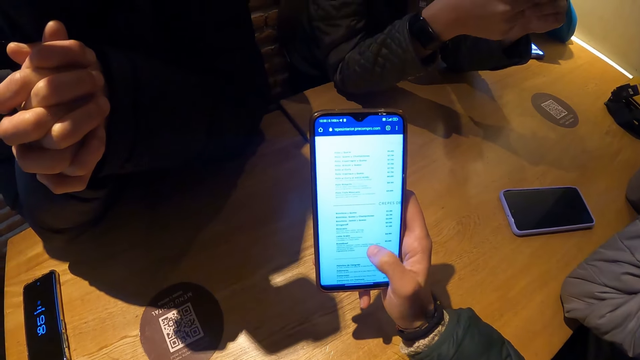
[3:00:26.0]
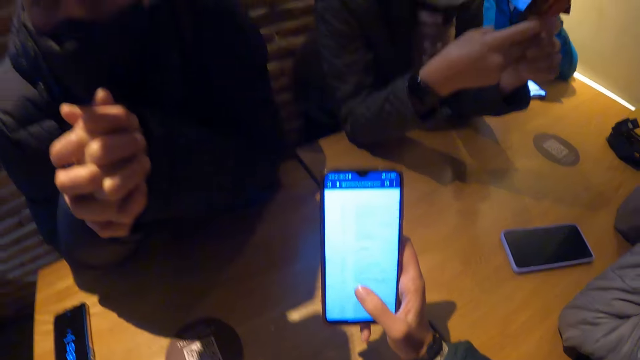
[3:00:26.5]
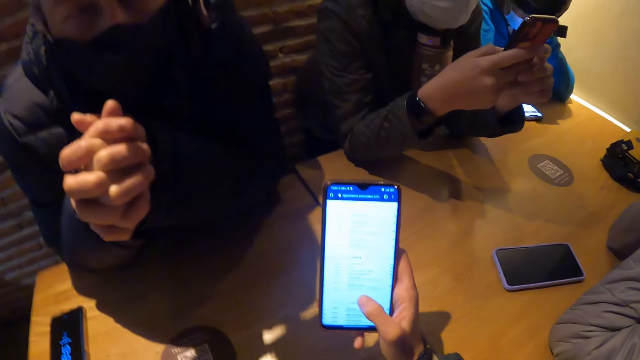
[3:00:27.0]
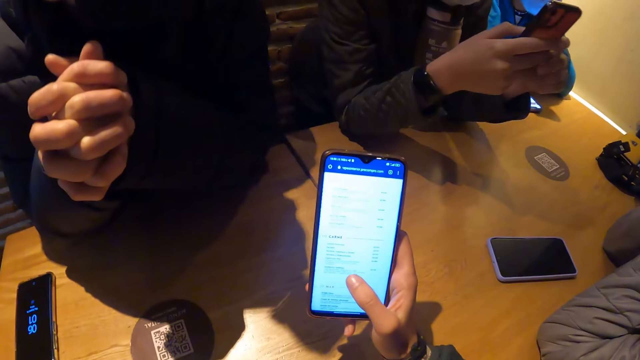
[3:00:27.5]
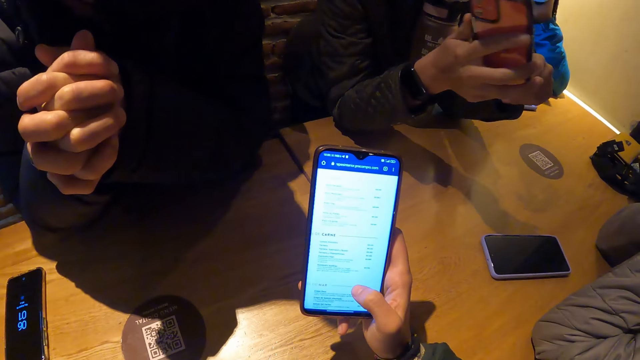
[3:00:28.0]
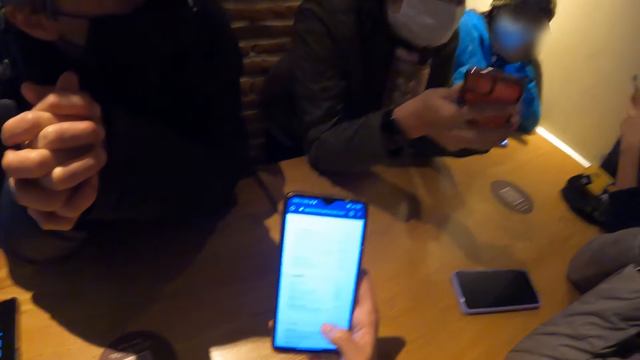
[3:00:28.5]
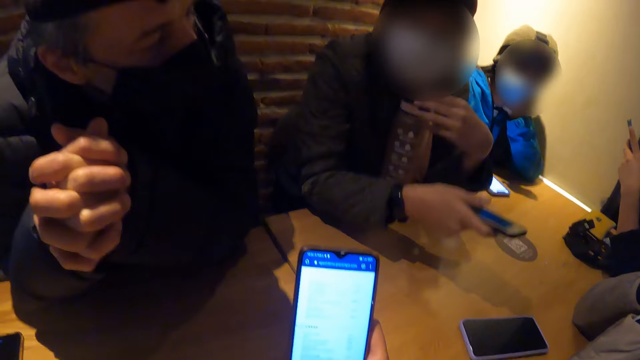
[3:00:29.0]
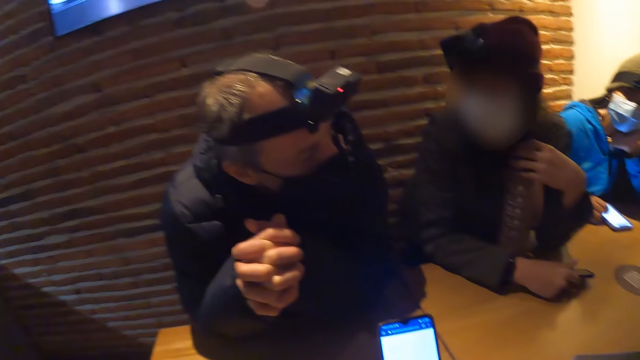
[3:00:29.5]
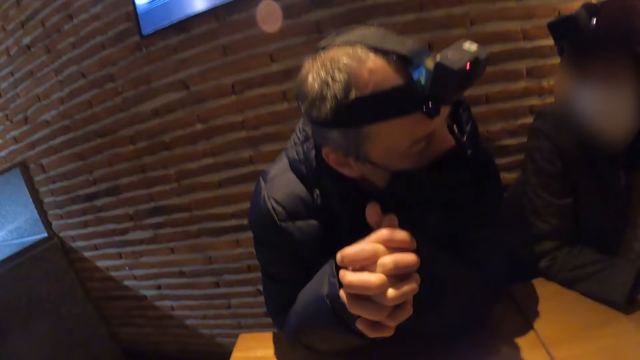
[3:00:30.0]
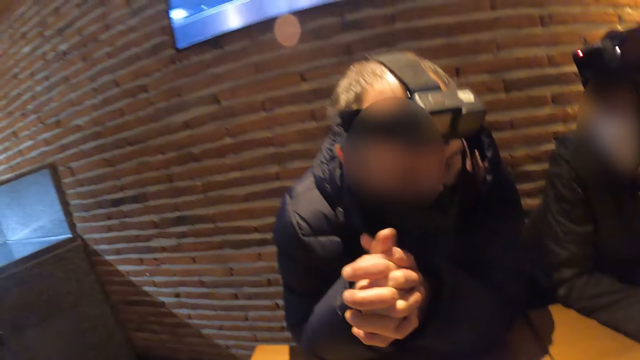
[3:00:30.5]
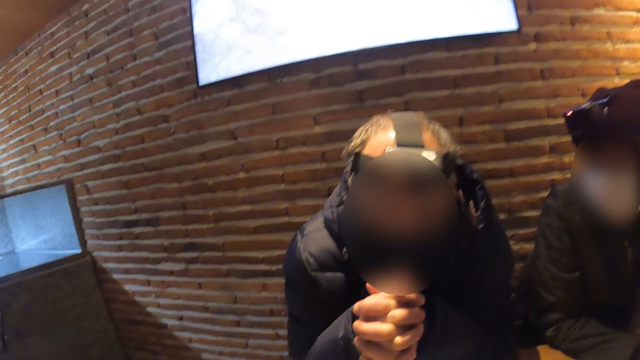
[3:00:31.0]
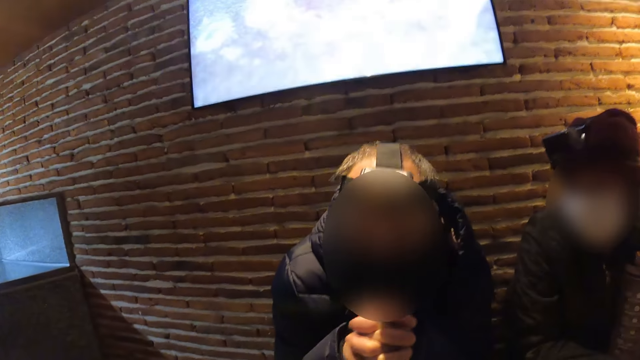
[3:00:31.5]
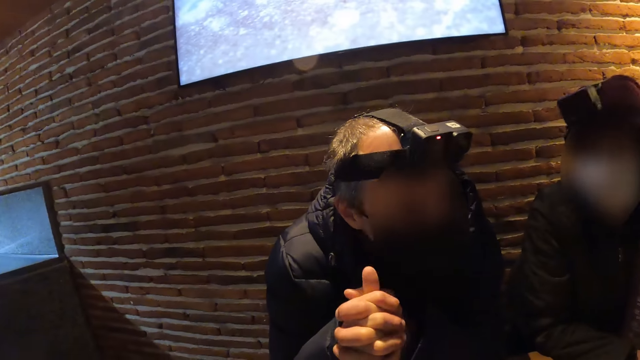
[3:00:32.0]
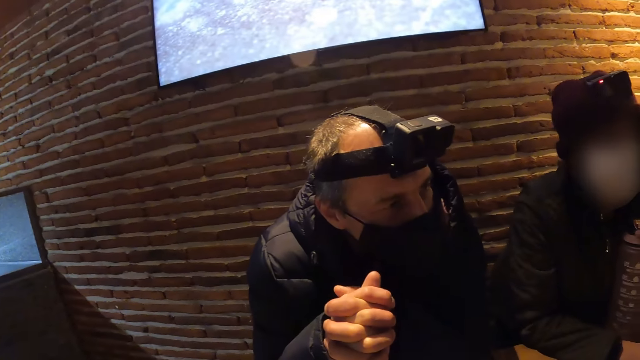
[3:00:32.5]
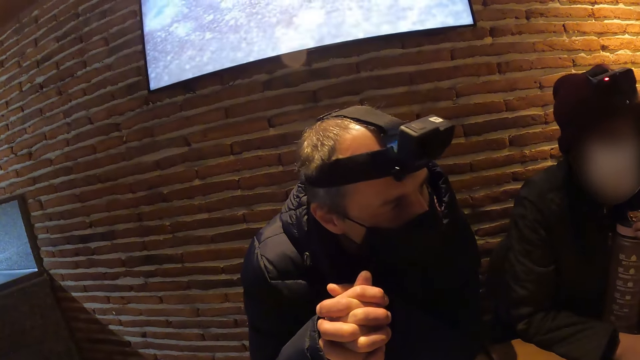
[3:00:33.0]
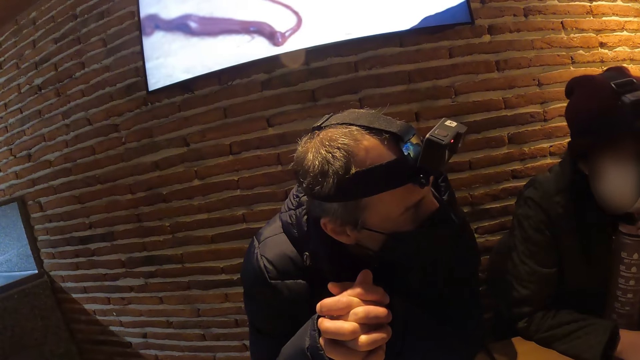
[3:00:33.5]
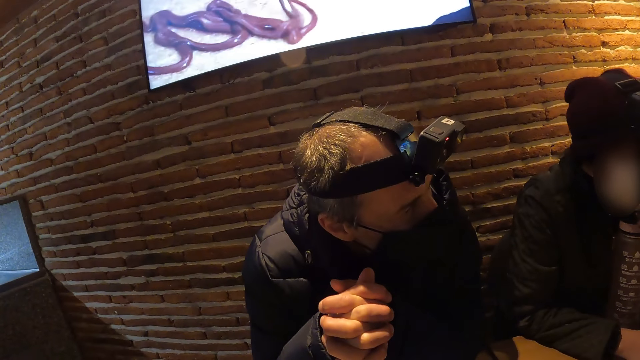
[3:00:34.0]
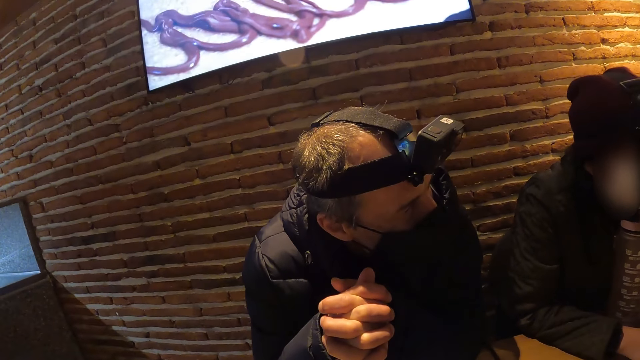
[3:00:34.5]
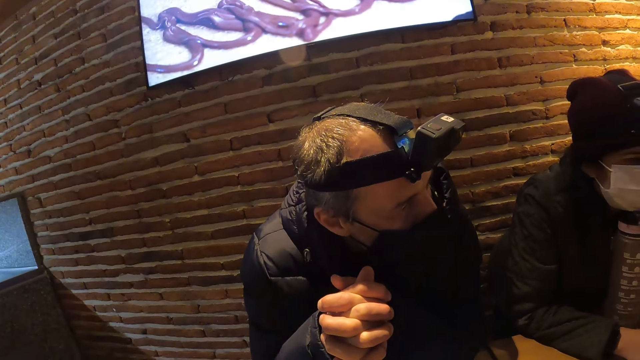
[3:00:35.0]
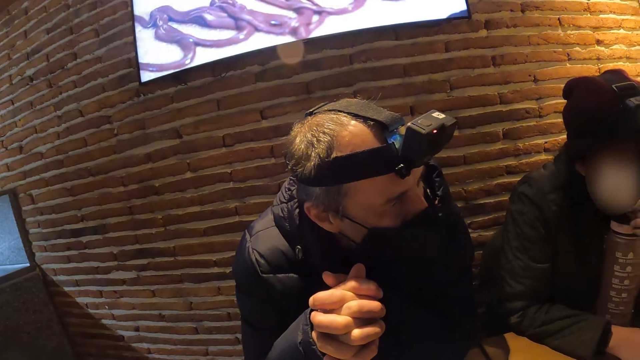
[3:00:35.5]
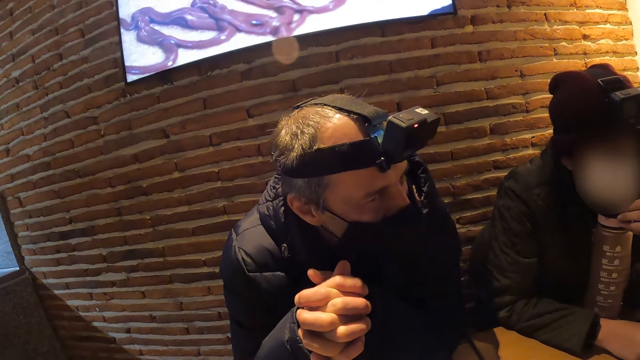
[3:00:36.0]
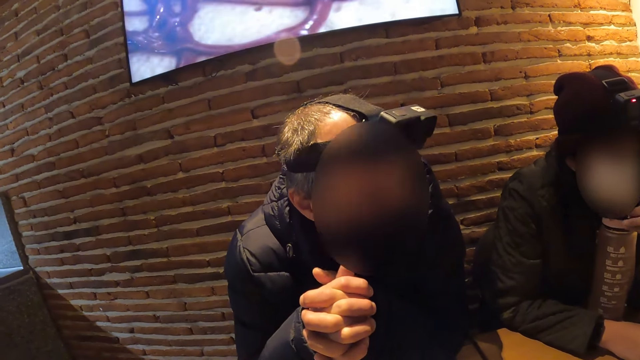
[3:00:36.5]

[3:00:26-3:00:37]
The woman presses the phone with her hands and holds the phone with her right hand. Another woman places her hands on the table. A third woman presses a phone with her hands. The first woman holds the water bottle on the table with her left hand and drops the phone on the table with her right hand. The camera wearer stares around. The first woman toys with the water bottle on the table with her left hand and places her head on the water bottle on the table.

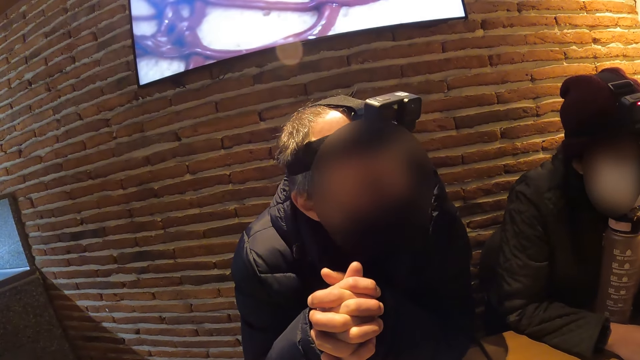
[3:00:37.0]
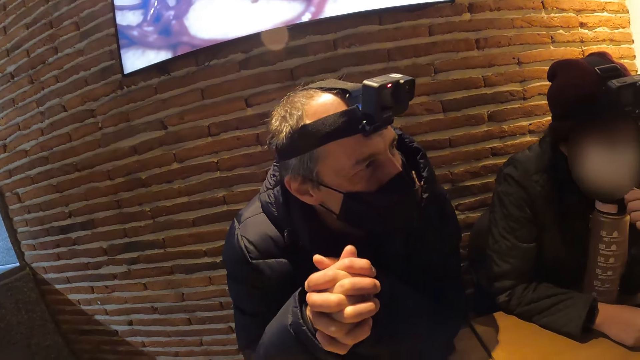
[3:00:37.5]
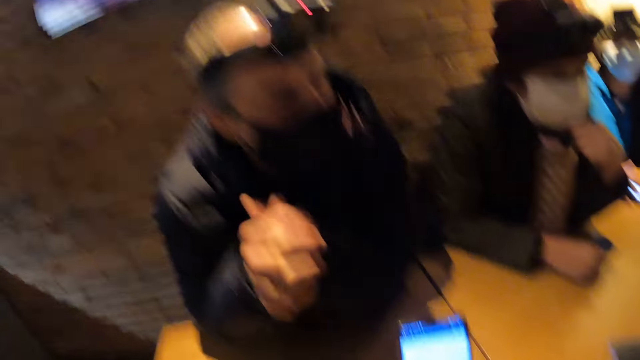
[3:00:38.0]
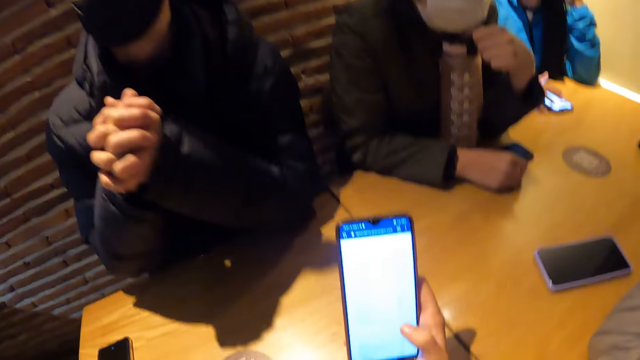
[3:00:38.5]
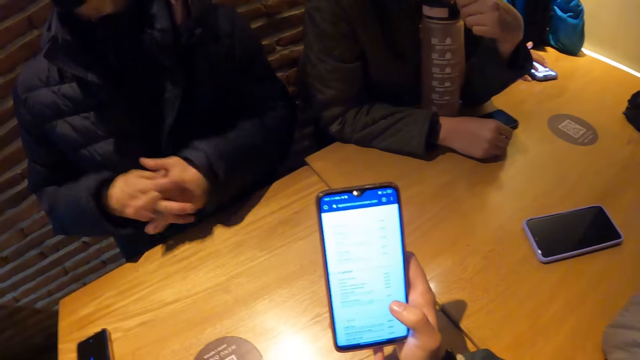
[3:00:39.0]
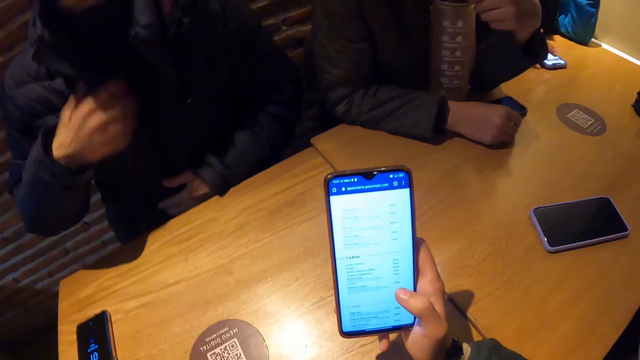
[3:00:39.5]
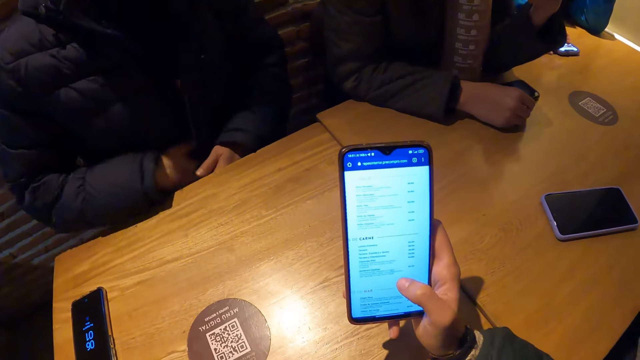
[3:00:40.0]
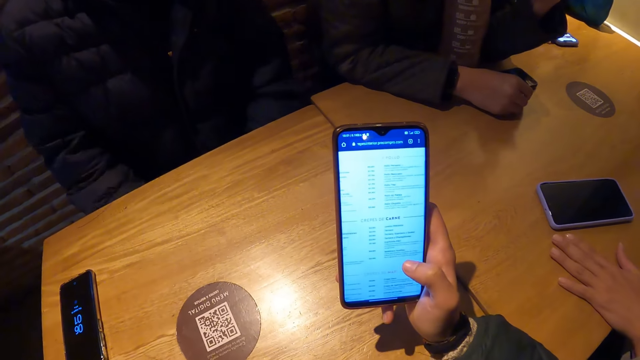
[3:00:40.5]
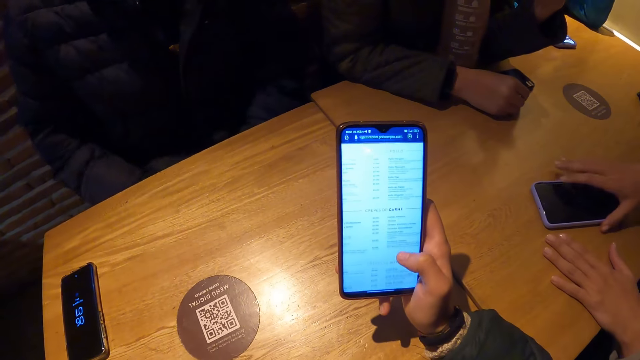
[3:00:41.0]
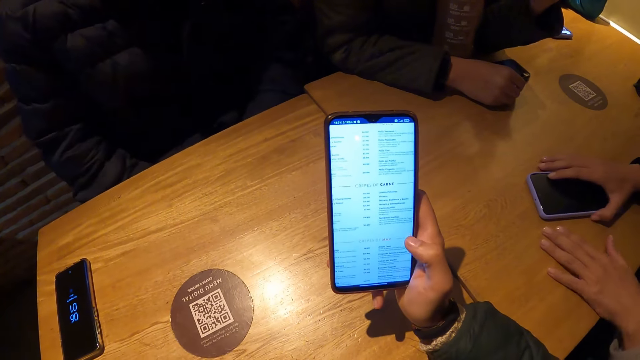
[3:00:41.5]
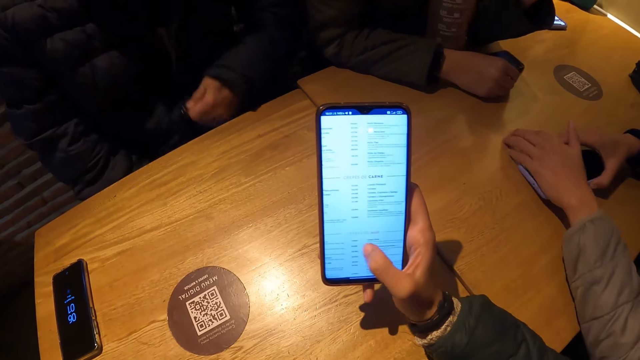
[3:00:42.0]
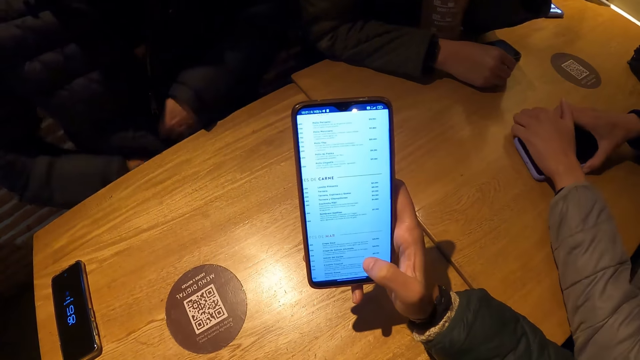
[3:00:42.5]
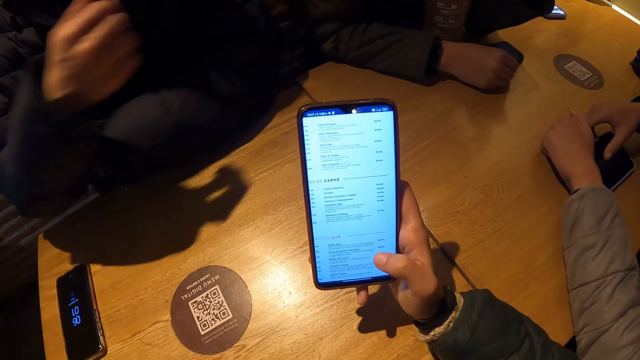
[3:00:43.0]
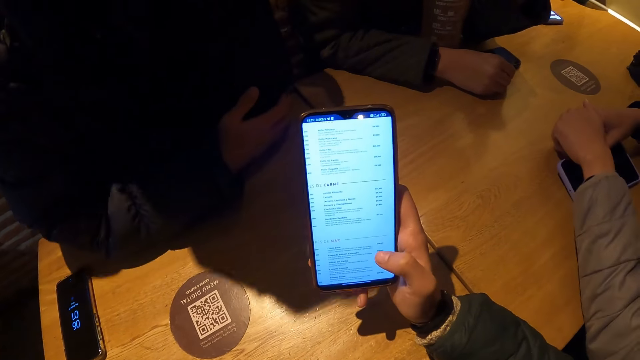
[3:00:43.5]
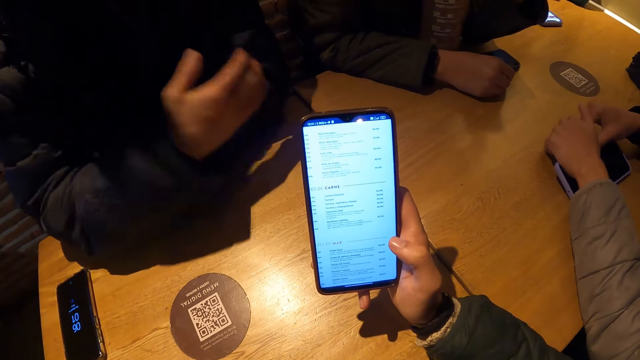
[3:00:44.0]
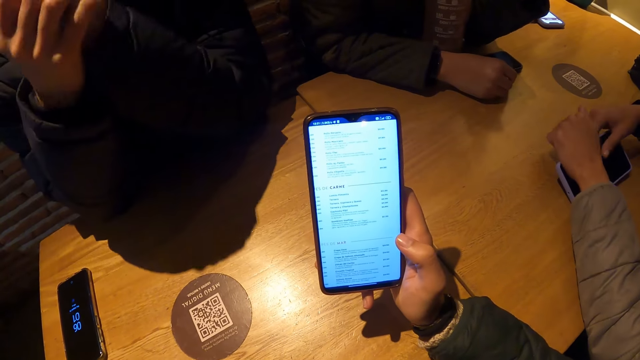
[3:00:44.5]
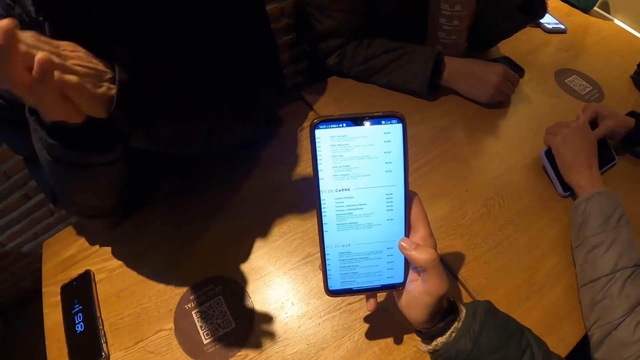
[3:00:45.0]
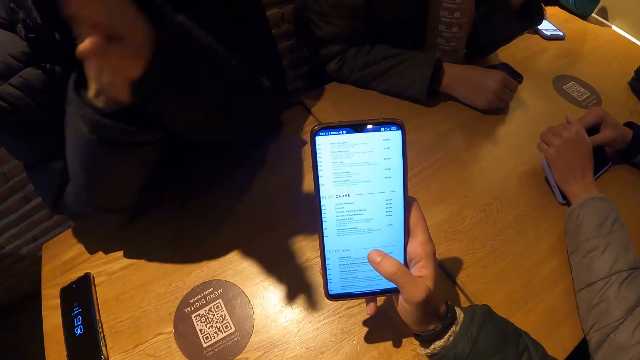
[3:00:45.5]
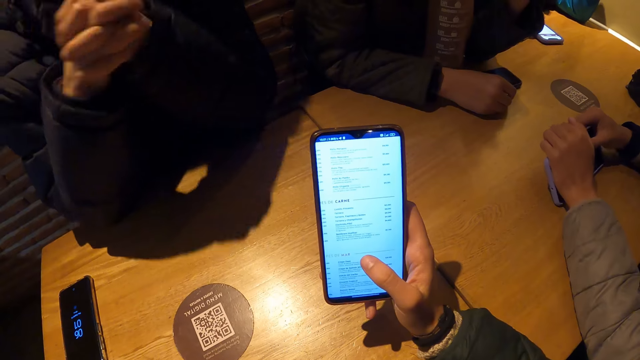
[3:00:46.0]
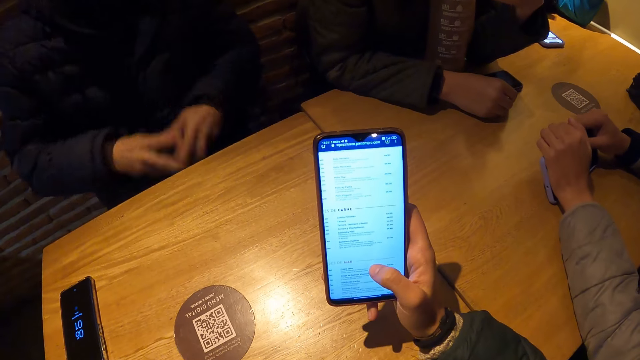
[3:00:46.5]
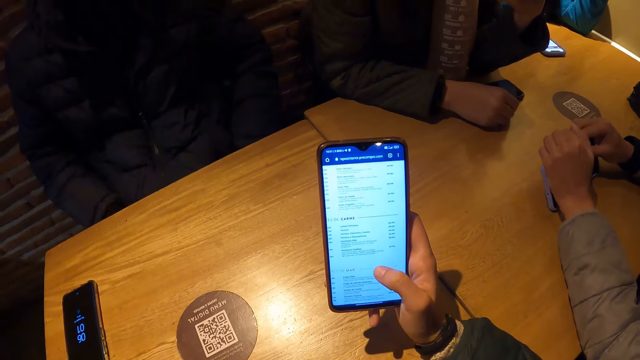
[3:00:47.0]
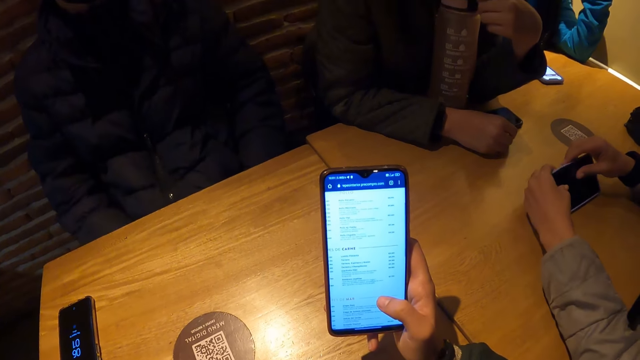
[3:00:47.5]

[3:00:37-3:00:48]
The camera wearer operates the phone in her right hand with her right hand. A man removes his hands from the table. A woman places her left hand on the table, places her right hand on the phone on the table, places her left hand on the phone on the table, and shifts the phone on the table with her hands. The man places his hands on the table. The woman raises the phone from the table with her hands and holds the phone on the table with her hands. The man rubs his hands and removes his hands from the table.
